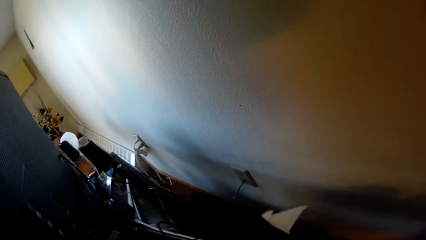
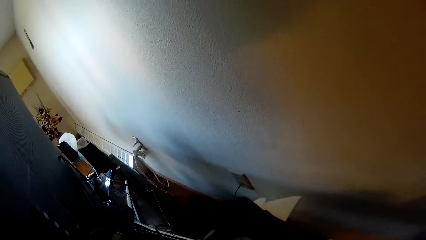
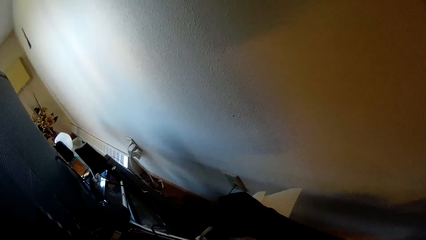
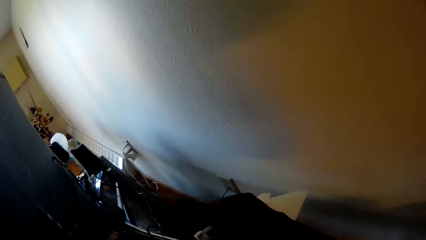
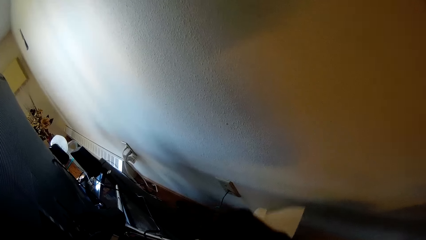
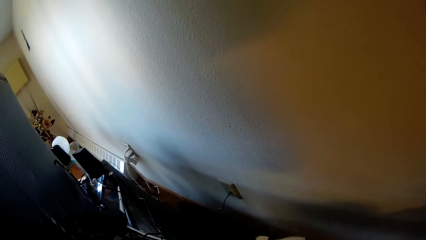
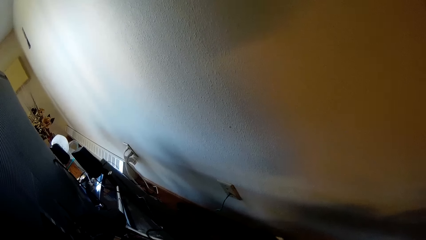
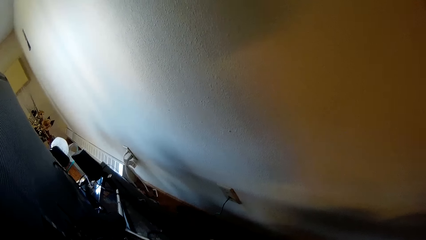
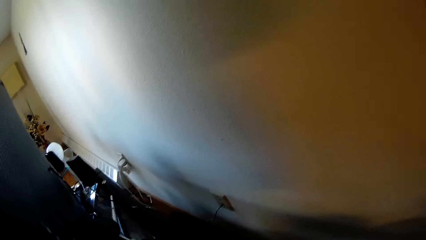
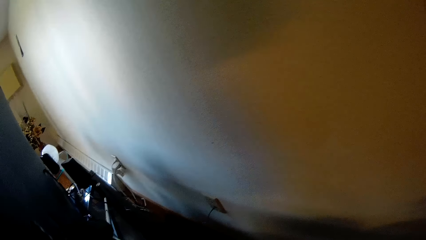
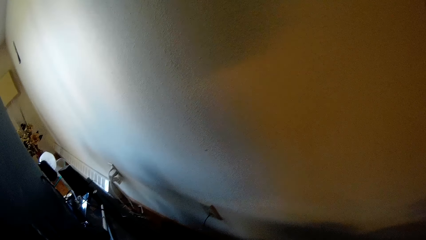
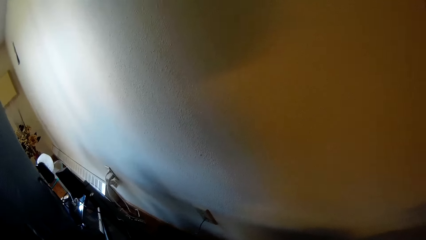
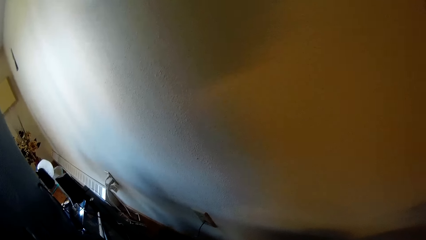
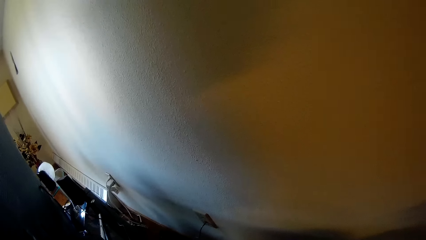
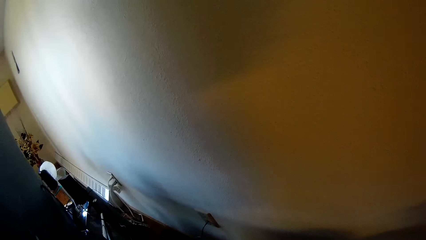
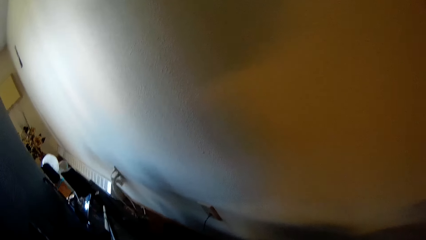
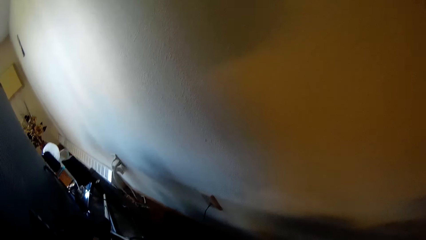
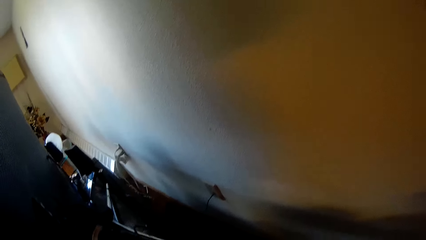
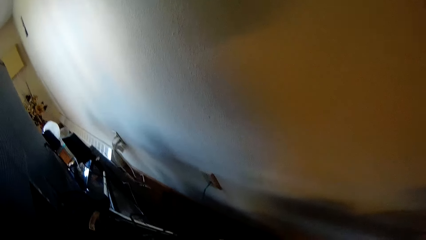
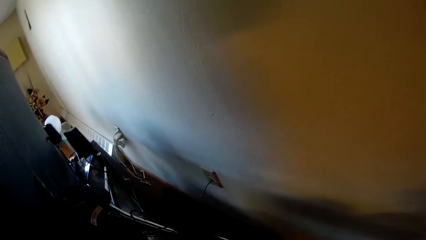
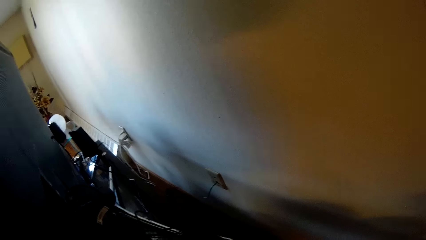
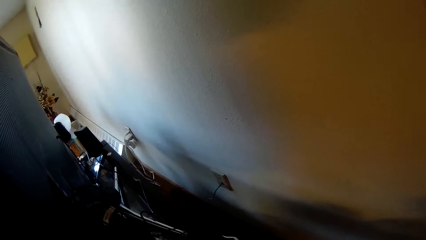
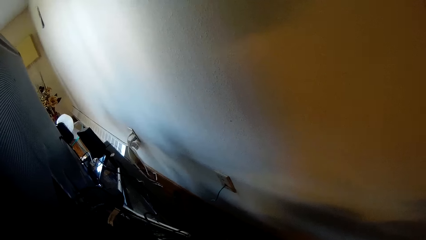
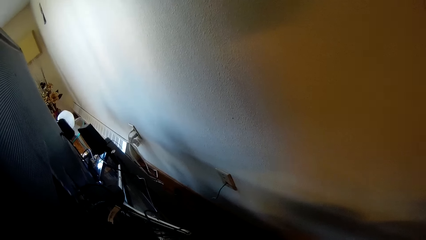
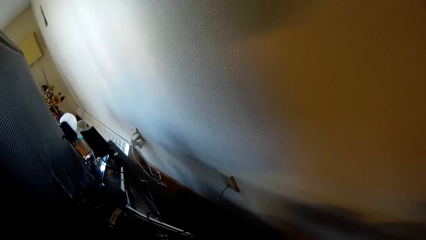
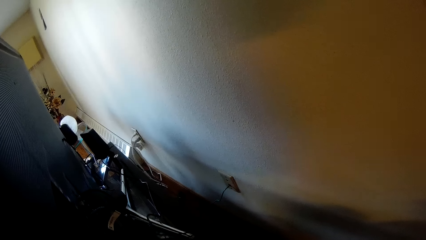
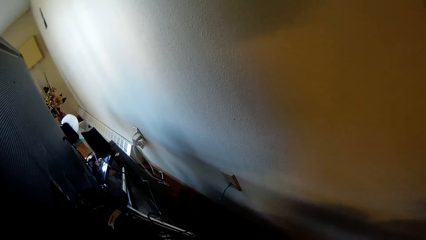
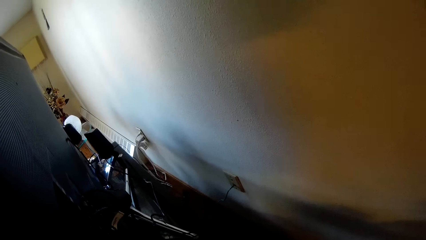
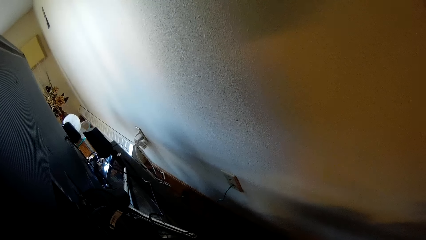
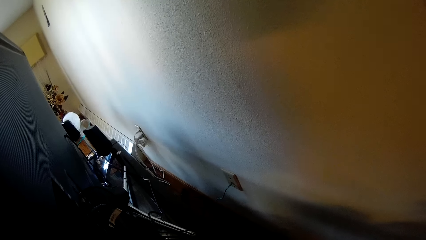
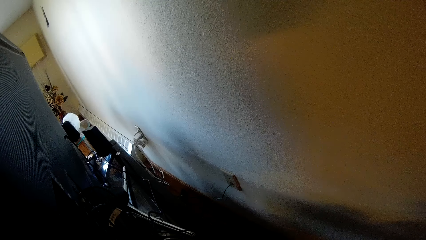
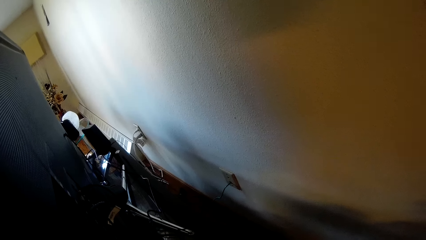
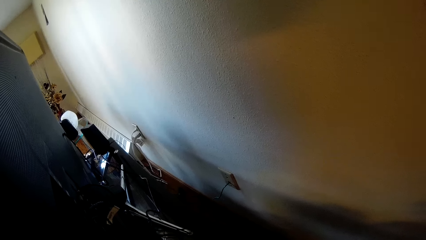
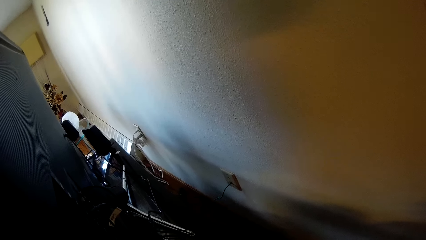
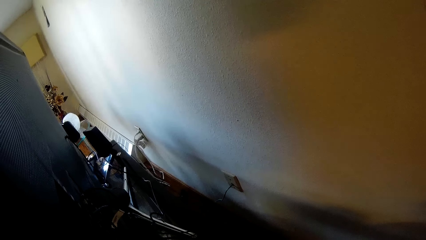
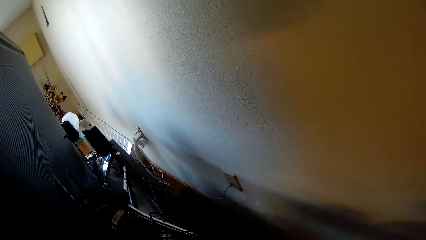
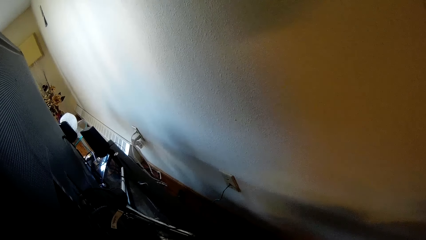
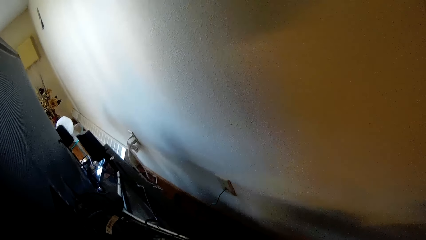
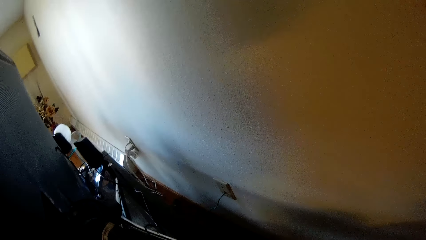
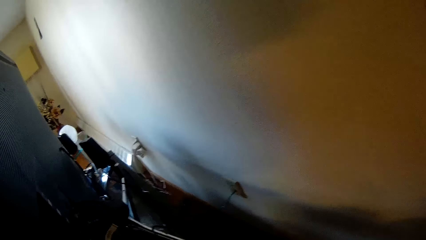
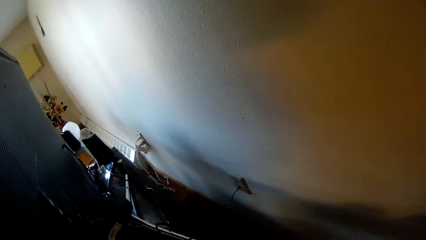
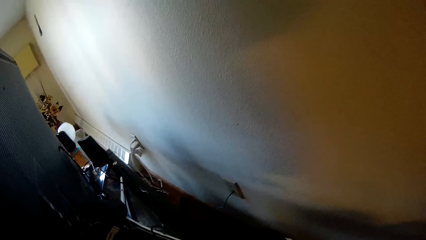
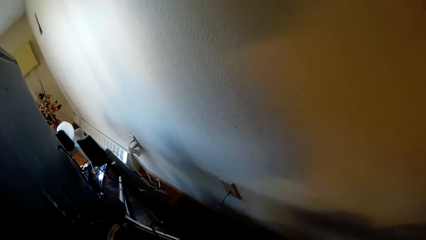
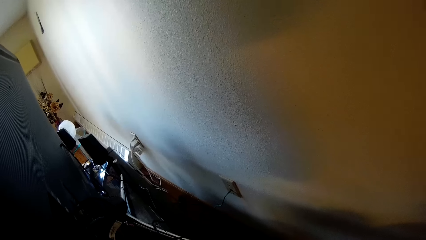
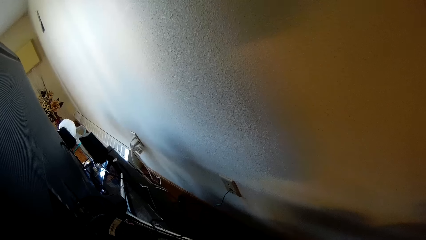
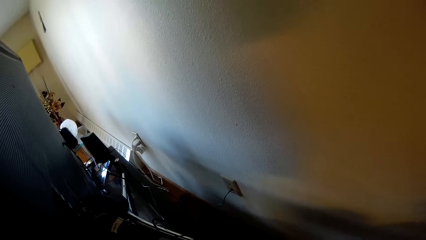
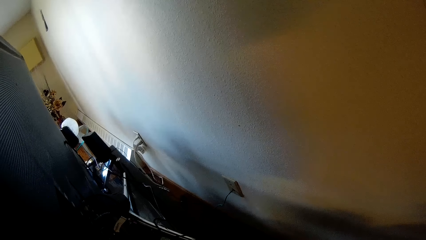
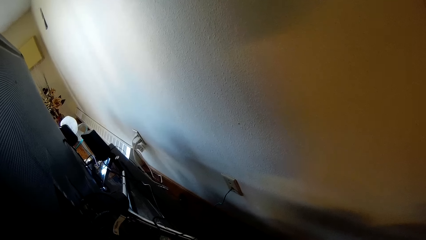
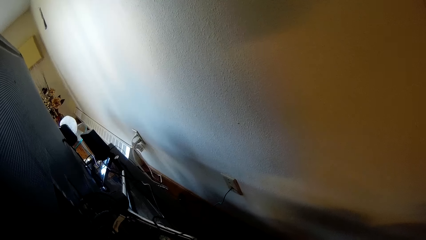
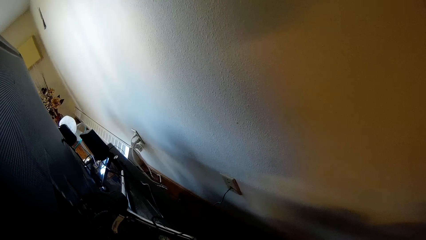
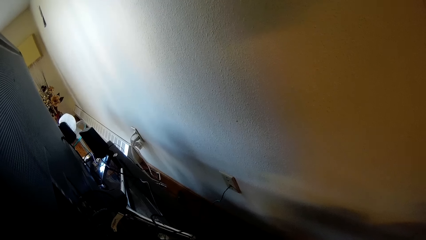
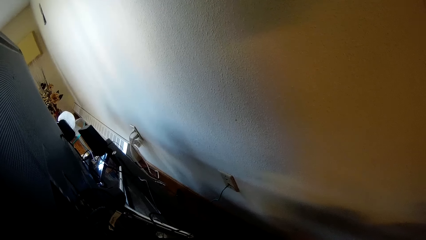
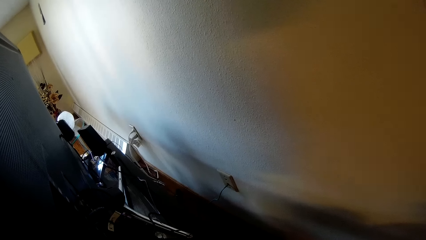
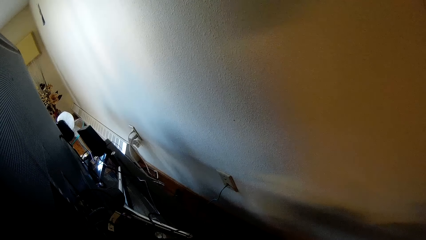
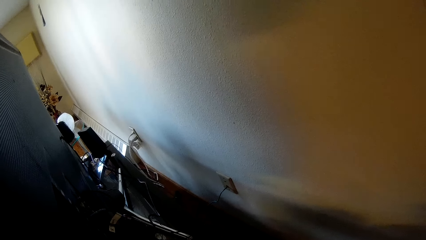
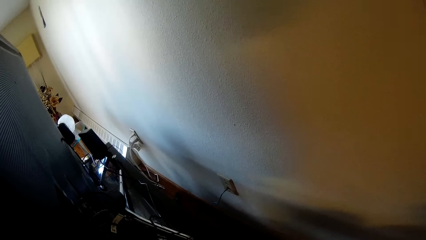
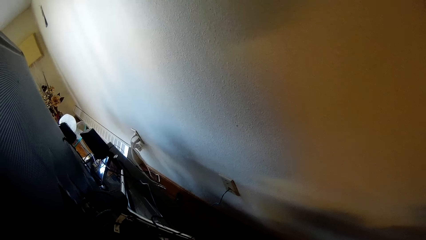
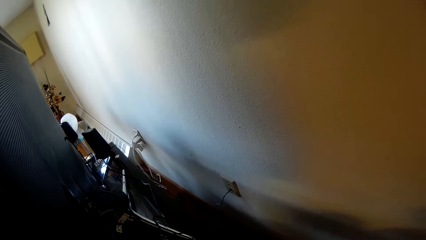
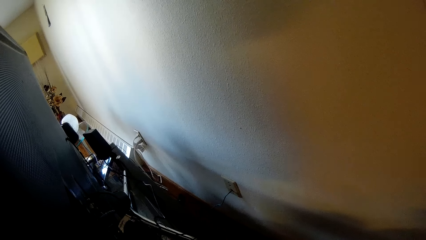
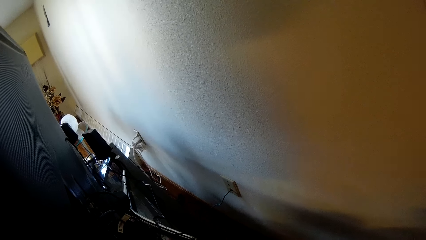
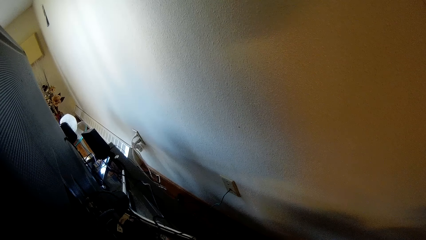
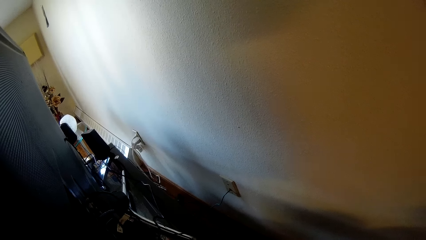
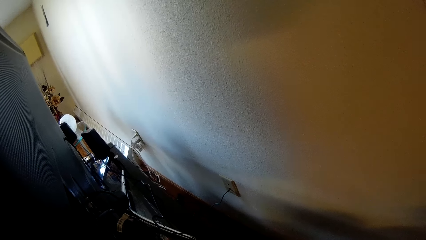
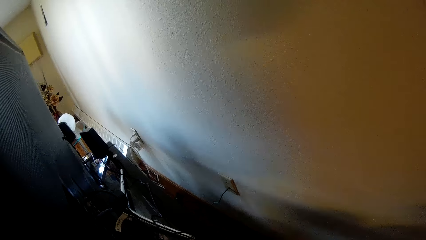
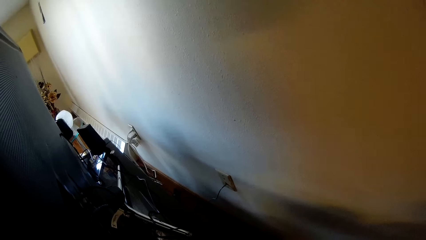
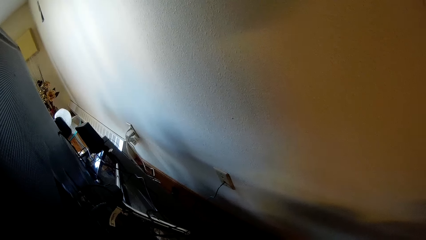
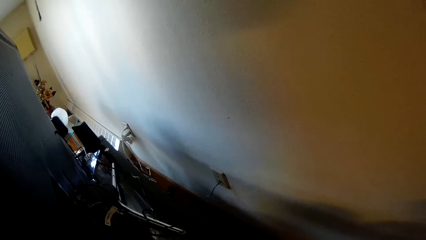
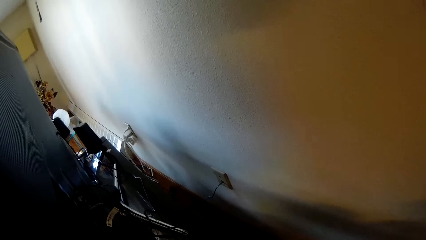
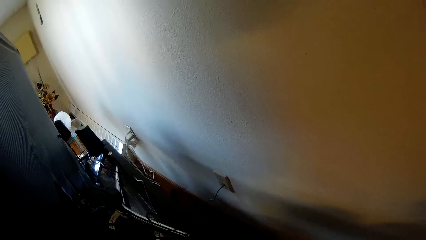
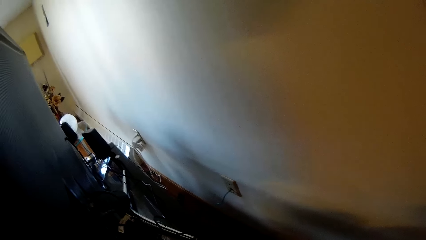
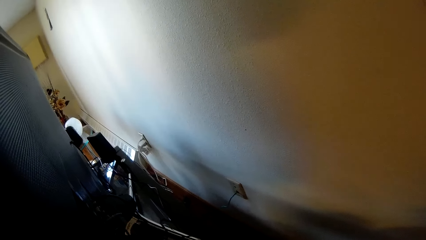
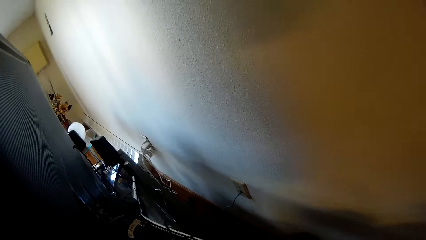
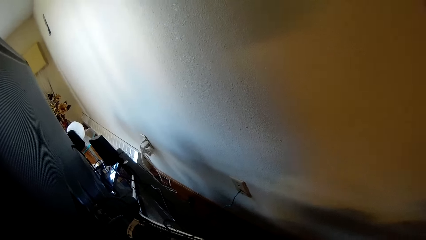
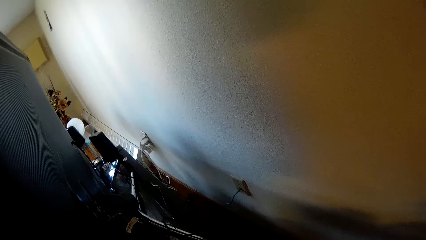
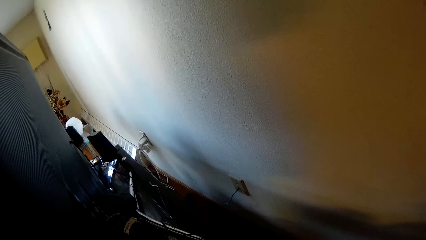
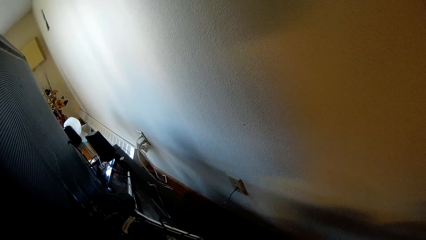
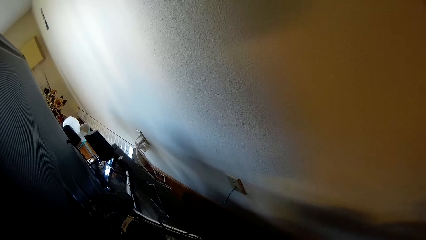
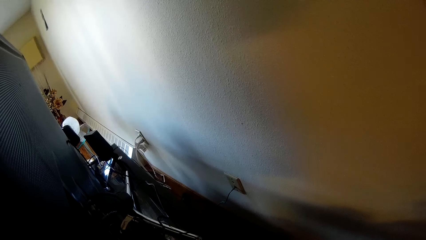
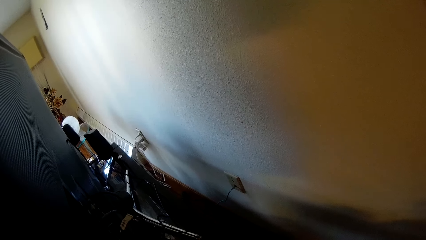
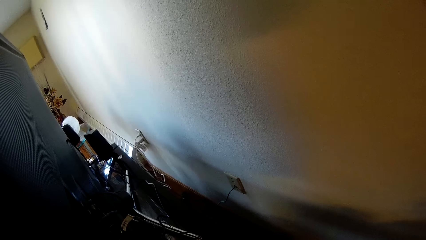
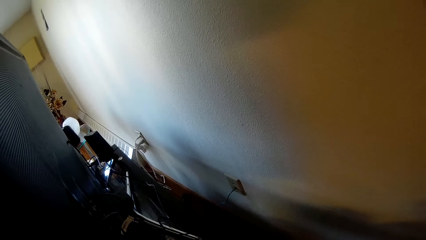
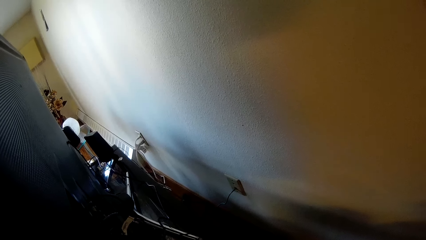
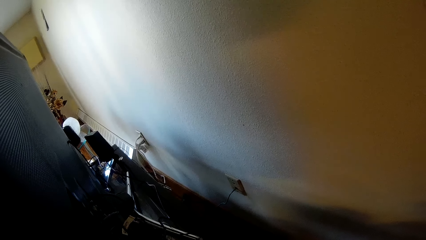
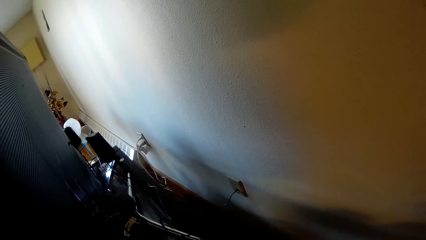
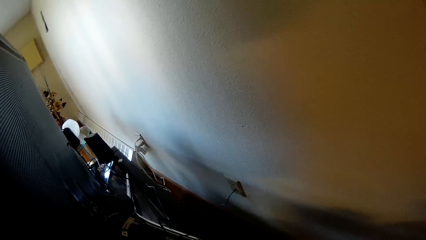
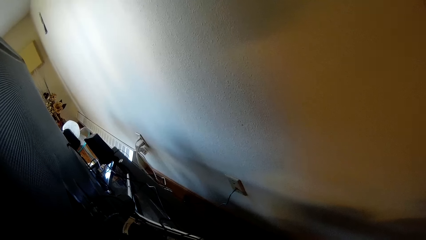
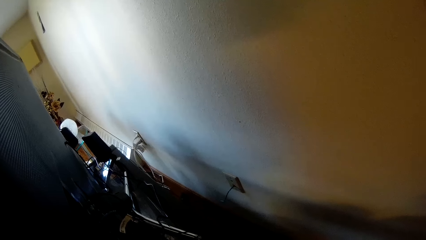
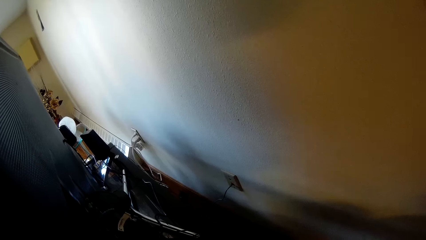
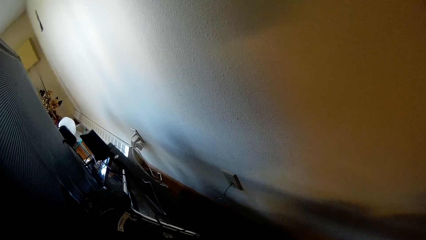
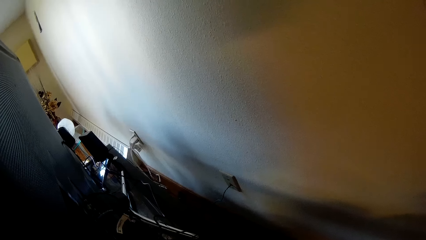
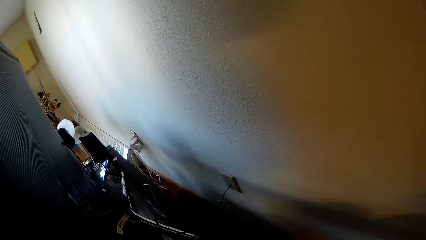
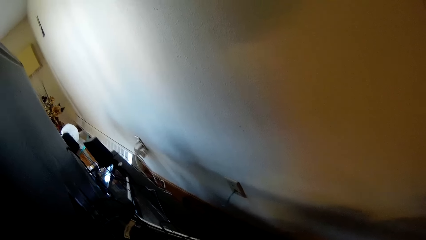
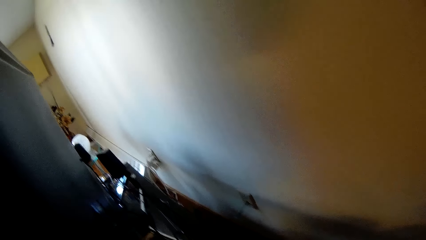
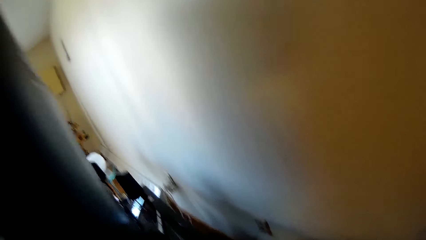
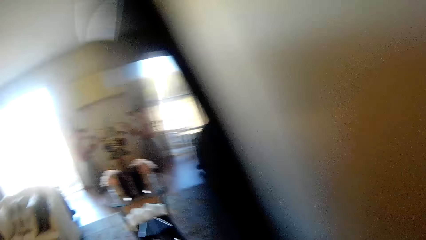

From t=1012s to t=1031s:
The camera wearer adjusts the wires at the back of the TV. They look at the back of the TV.
